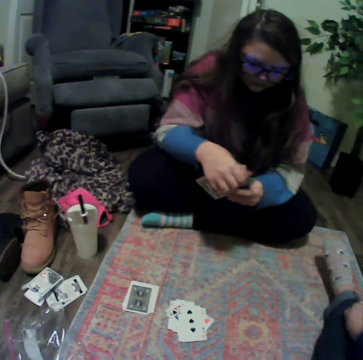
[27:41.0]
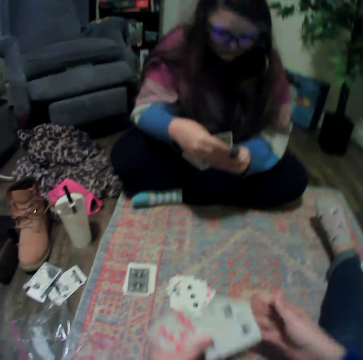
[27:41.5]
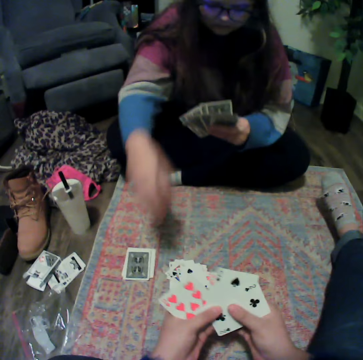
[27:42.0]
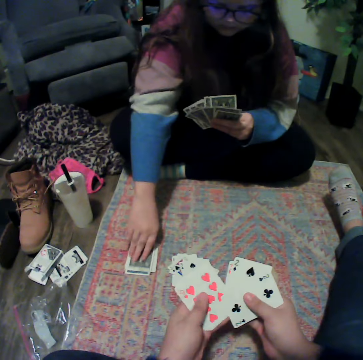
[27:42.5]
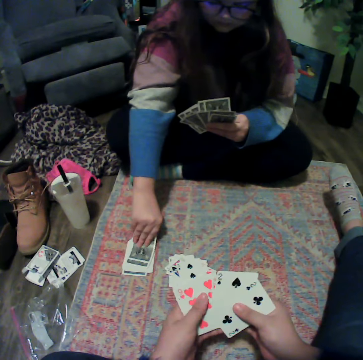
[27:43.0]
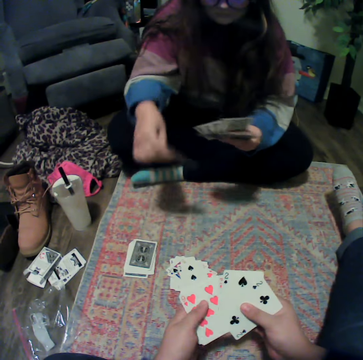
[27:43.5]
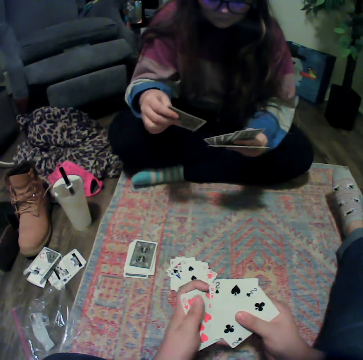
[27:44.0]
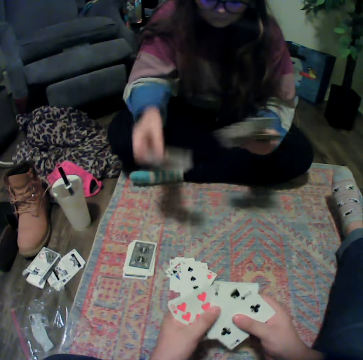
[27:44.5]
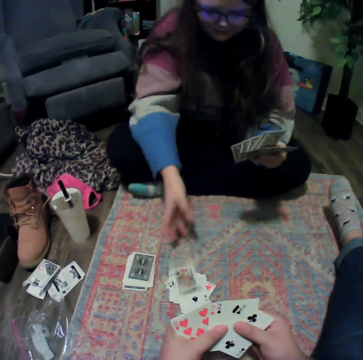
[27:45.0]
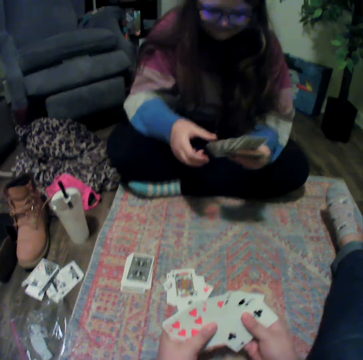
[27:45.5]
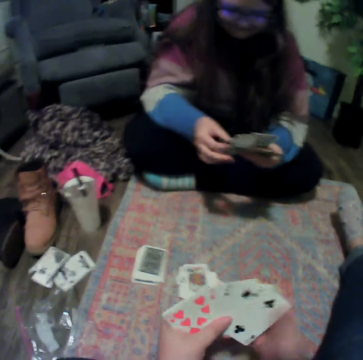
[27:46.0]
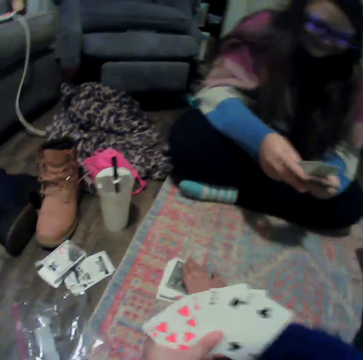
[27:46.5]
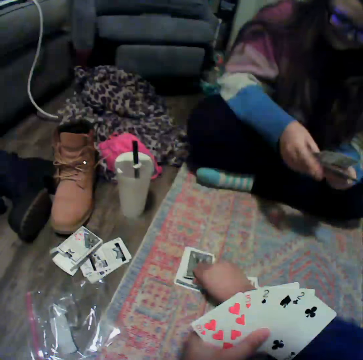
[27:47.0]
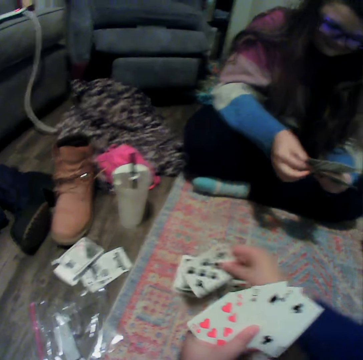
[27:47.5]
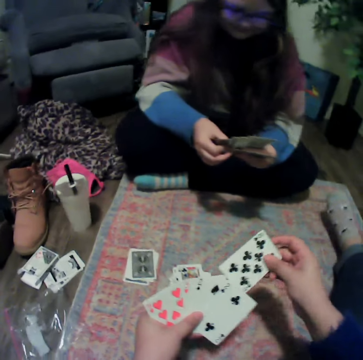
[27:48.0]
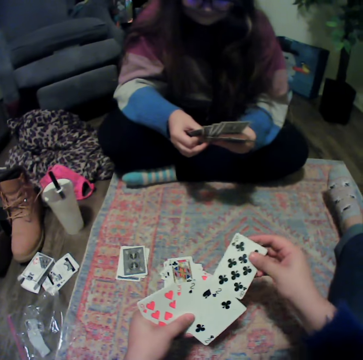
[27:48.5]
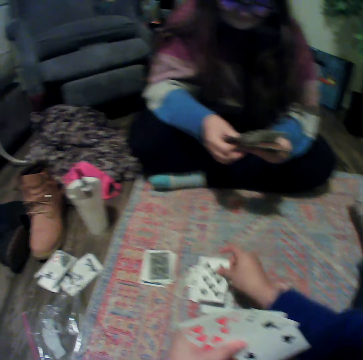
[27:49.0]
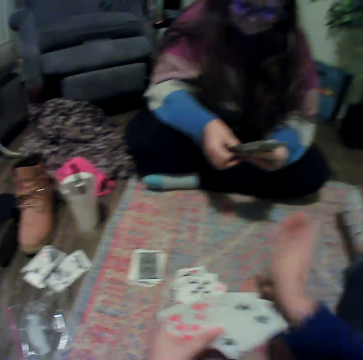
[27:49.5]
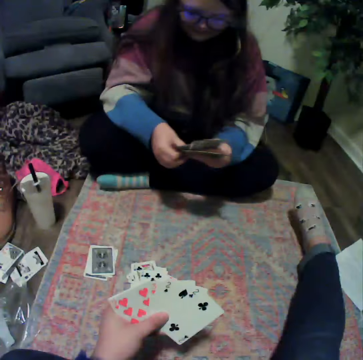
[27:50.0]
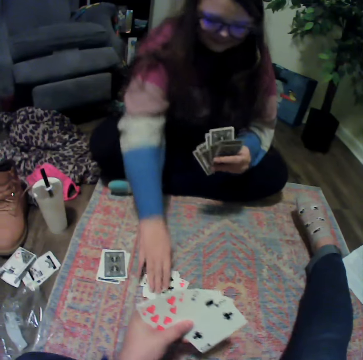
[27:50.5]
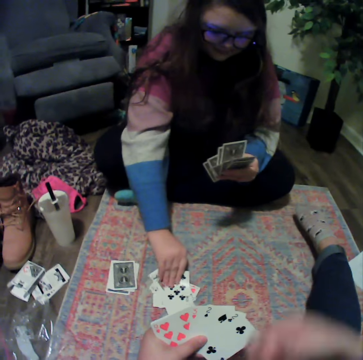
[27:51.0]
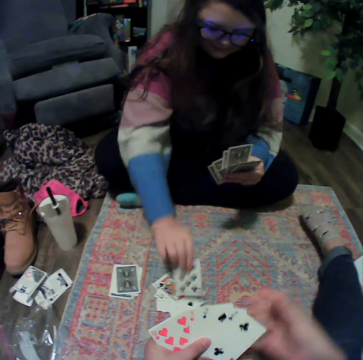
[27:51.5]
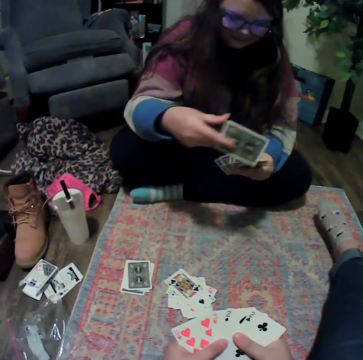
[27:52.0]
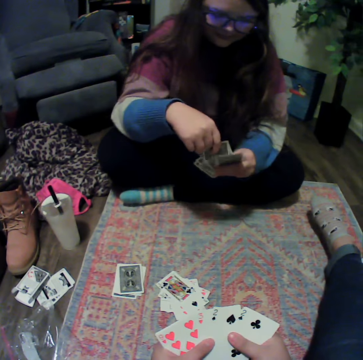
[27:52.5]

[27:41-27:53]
A lady picks the card. The camera wearer reshuffles the cards. The lady plays the card. The camera wearer picks the card from the table. They play the card. The lady picks the card.

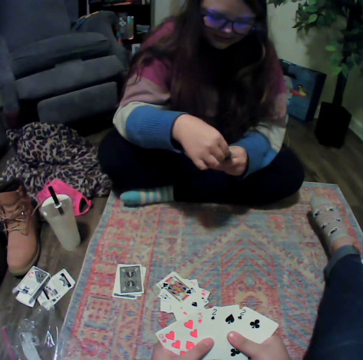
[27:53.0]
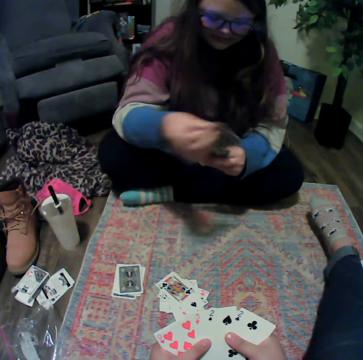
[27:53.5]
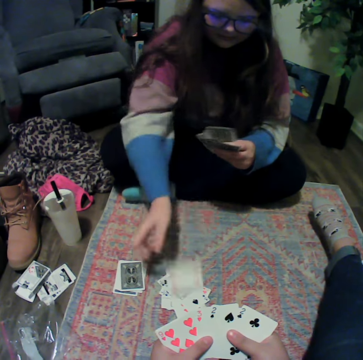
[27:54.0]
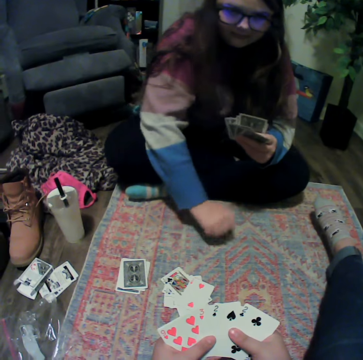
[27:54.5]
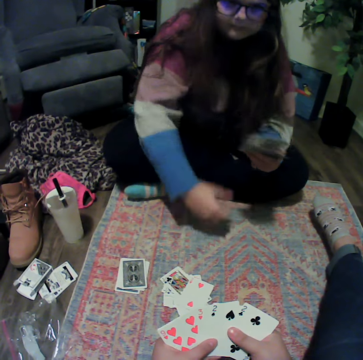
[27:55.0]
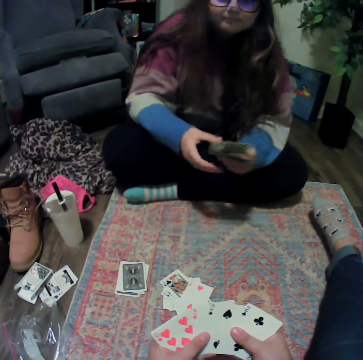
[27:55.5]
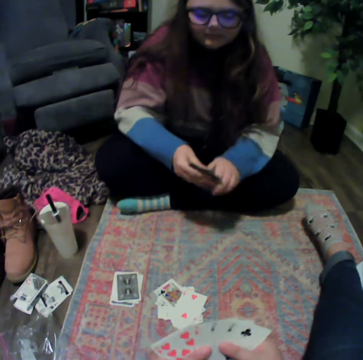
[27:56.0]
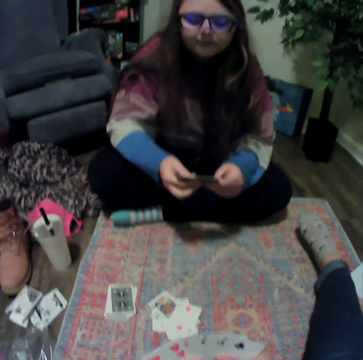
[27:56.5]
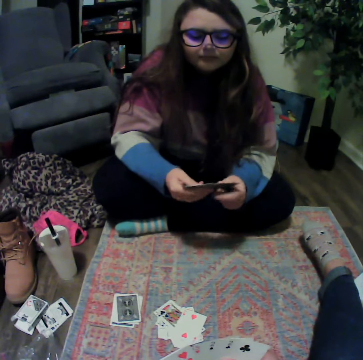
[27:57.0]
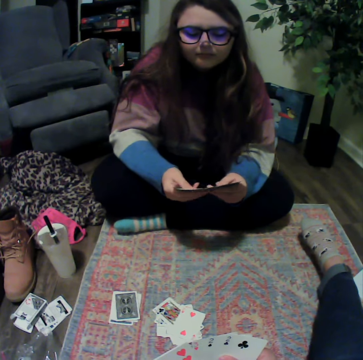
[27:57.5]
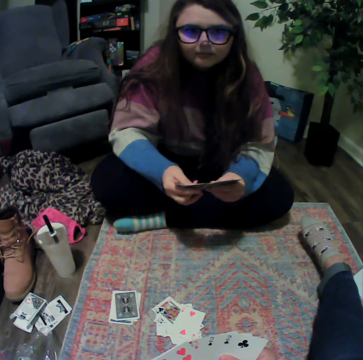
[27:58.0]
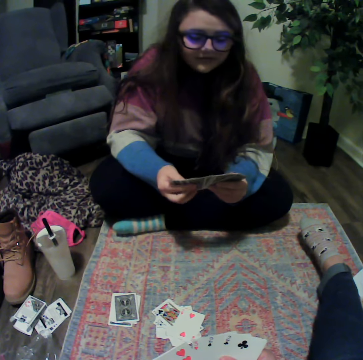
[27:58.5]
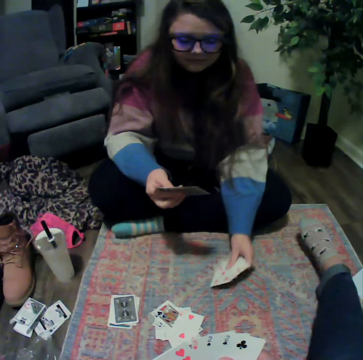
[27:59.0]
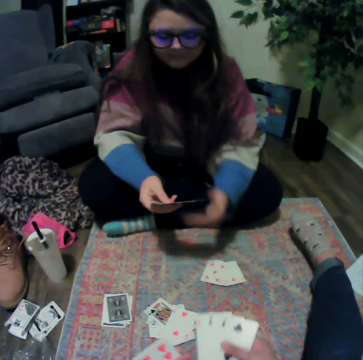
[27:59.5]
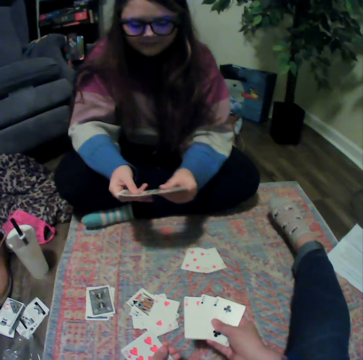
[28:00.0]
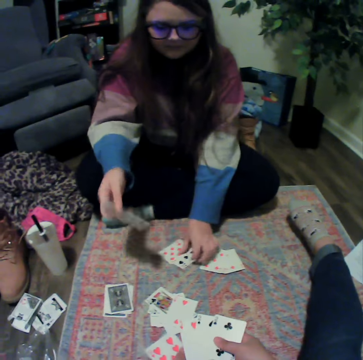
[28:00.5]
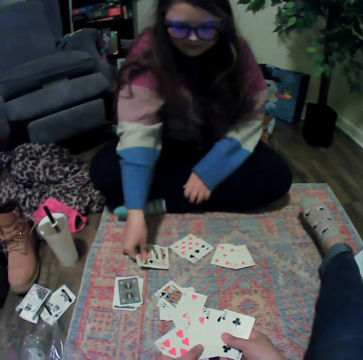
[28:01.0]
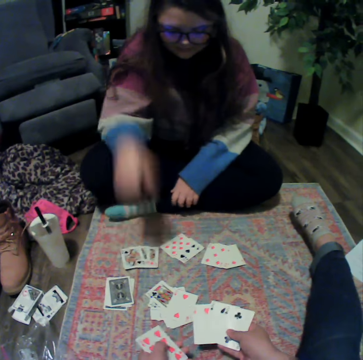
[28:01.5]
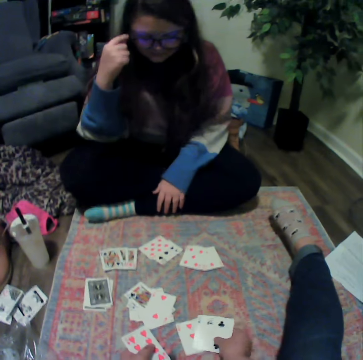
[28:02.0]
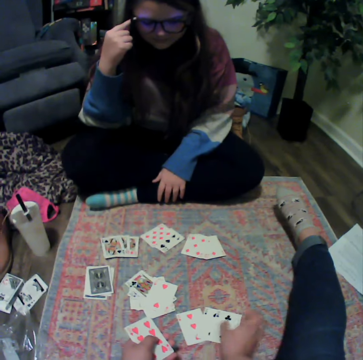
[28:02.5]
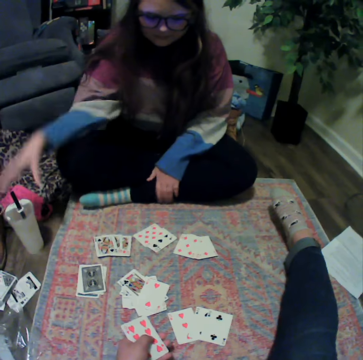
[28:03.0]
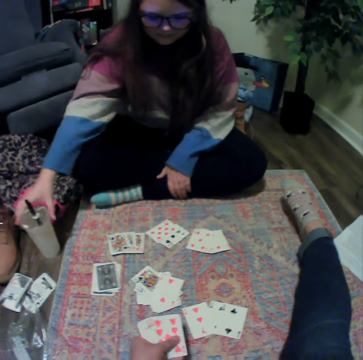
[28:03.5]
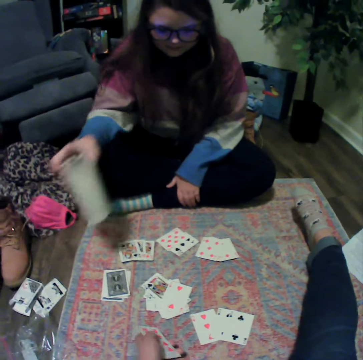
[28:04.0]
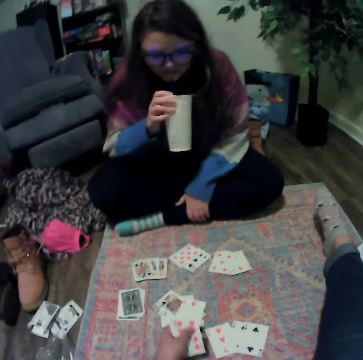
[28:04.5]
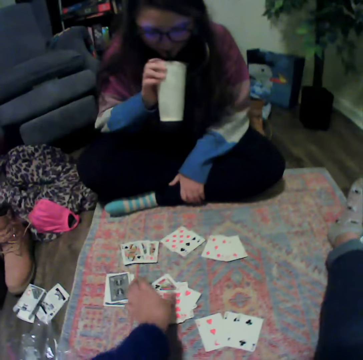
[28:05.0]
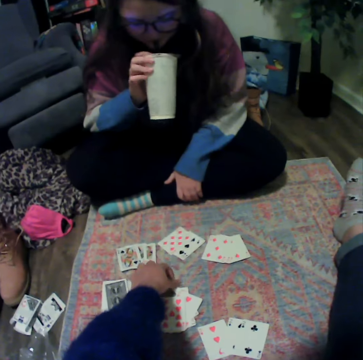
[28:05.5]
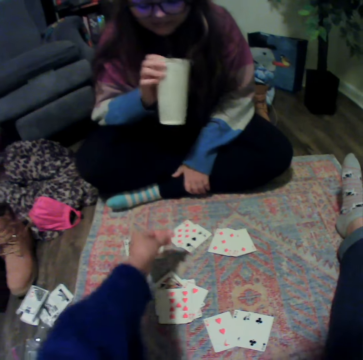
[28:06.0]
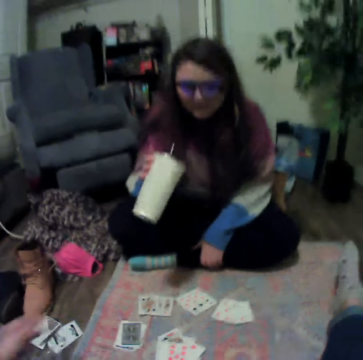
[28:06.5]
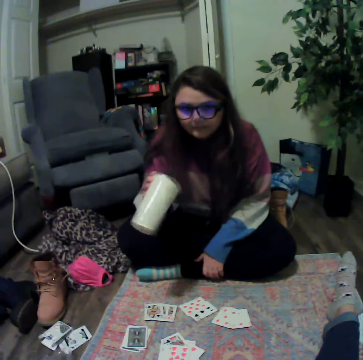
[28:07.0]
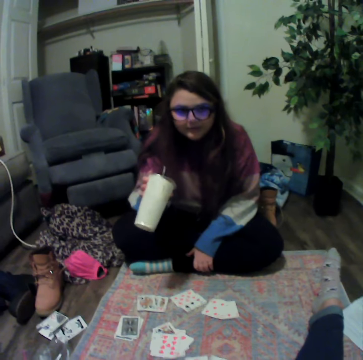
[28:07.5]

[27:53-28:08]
A lady plays the card. The camera wearer reshuffles the cards. The lady reshuffles the cards. The lady places the cards on the table. She places the cards on the table again. The camera wearer places the cards on the table. The lady picks the plastic cup and drinks something.

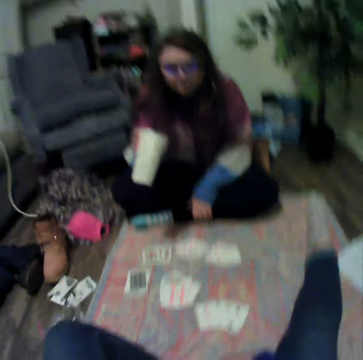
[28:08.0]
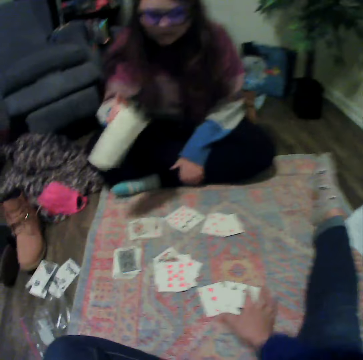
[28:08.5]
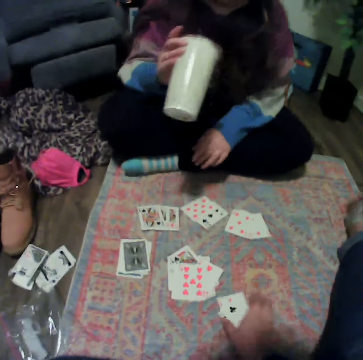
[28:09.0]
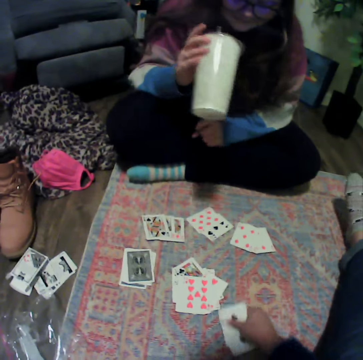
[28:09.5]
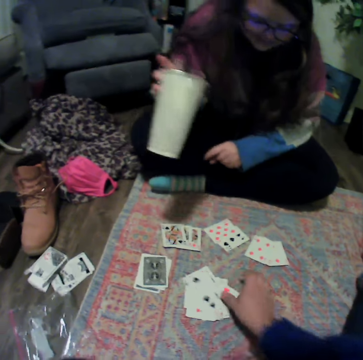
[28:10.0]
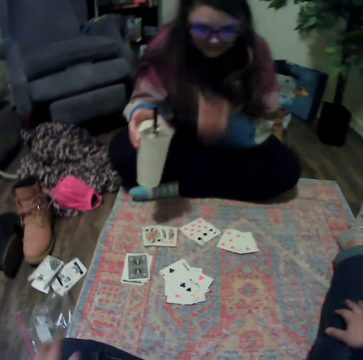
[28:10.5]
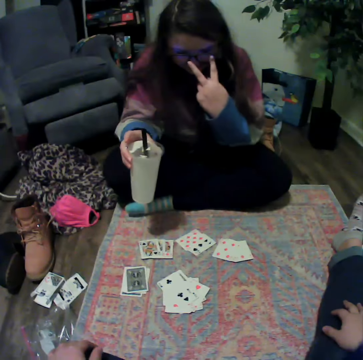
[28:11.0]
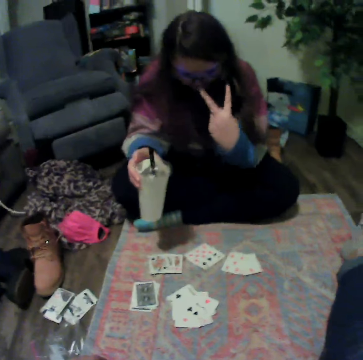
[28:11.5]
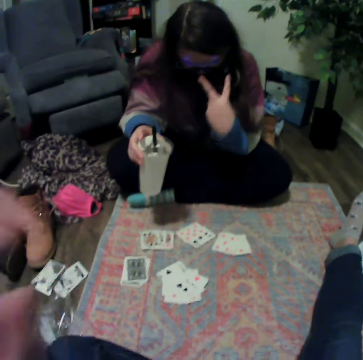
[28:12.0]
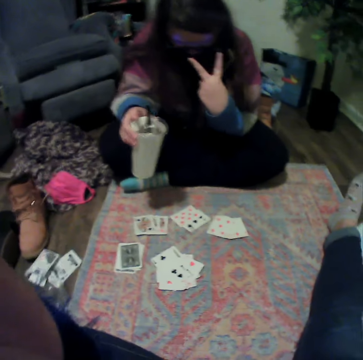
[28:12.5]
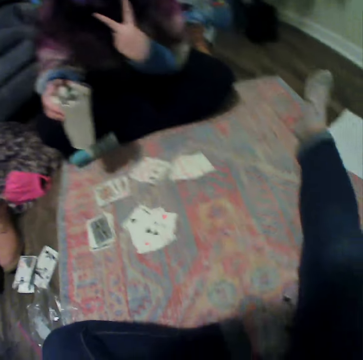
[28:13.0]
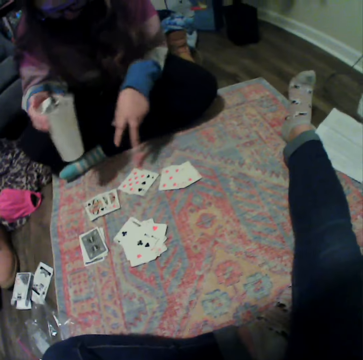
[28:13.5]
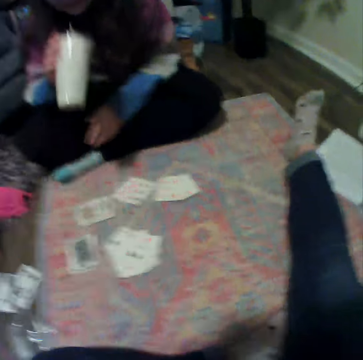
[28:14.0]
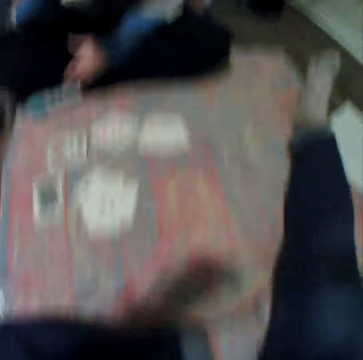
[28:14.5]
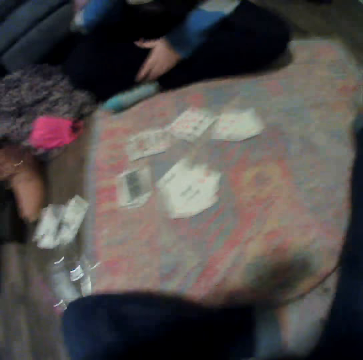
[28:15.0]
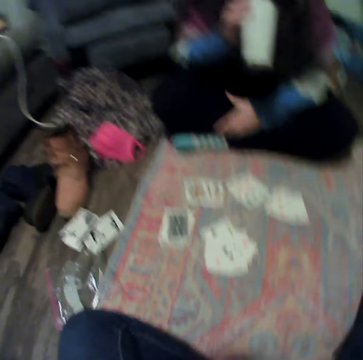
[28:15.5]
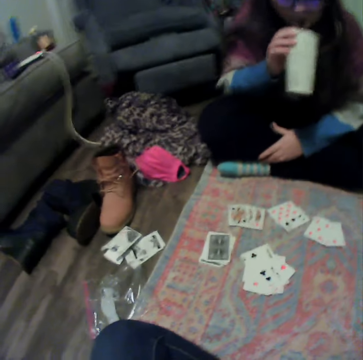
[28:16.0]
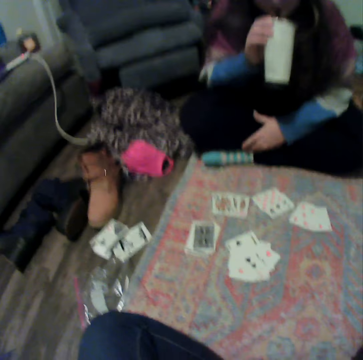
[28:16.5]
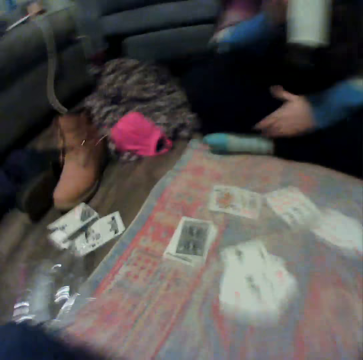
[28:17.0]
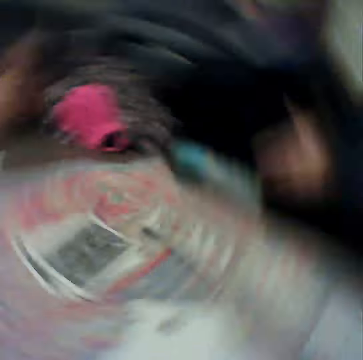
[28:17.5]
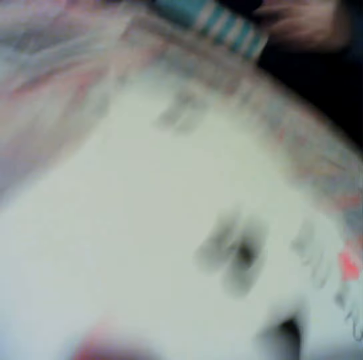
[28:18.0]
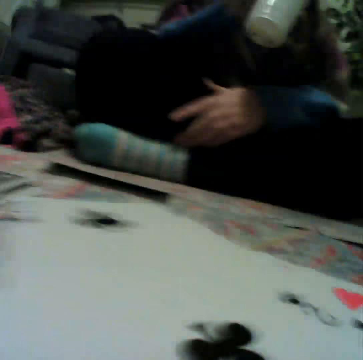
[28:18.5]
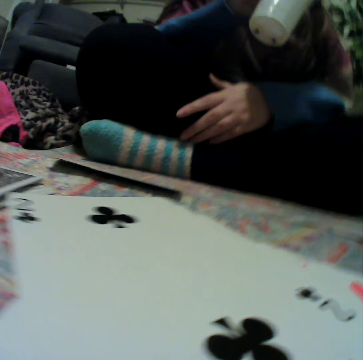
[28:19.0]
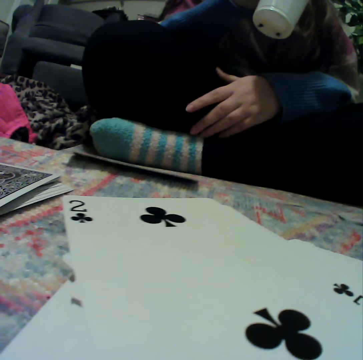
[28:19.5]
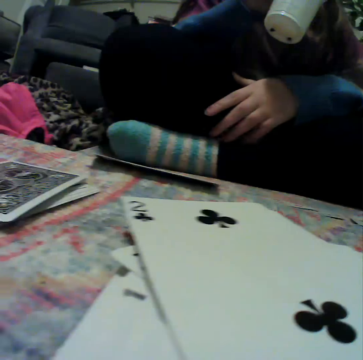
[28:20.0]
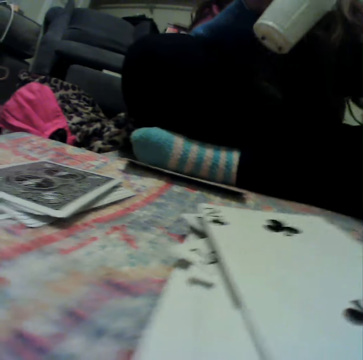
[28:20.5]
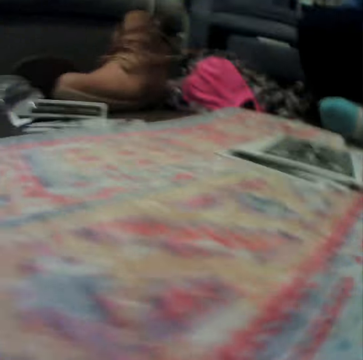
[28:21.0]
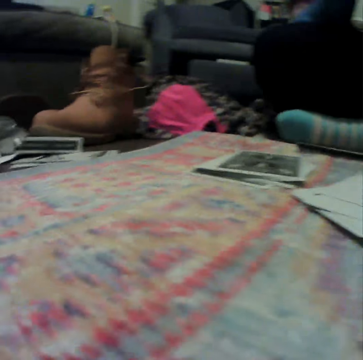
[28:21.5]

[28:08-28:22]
The camera wearer collects the cards. They place the cards on the table. They remove the camera. A lady drinks something. The camera wearer looks around the room. They put down the camera.
